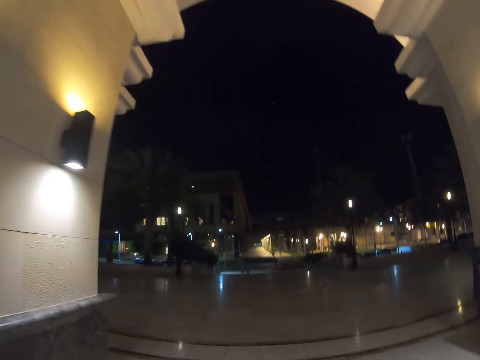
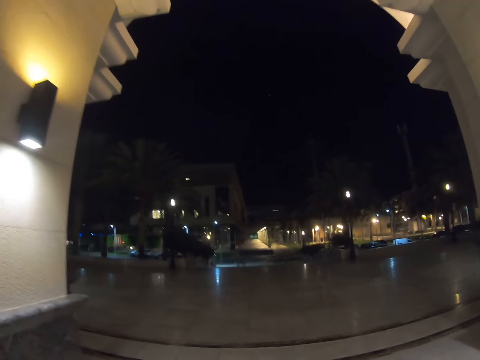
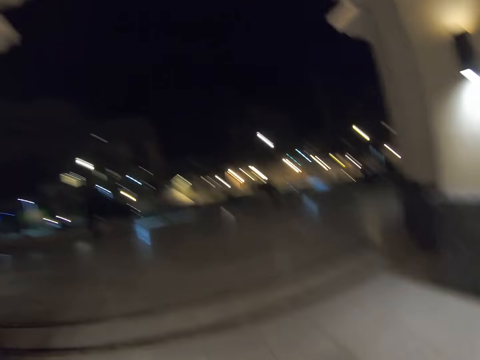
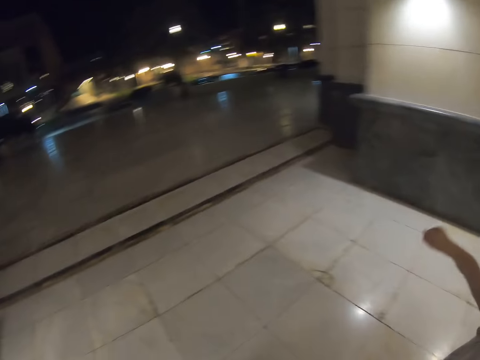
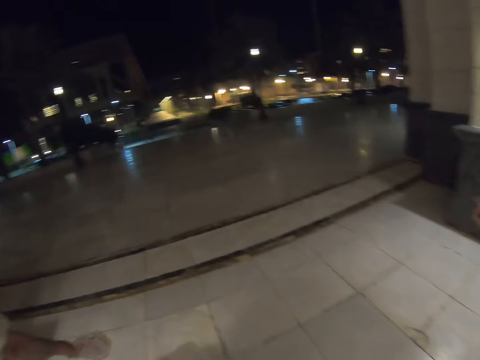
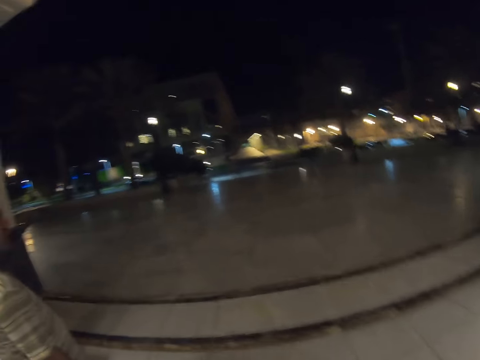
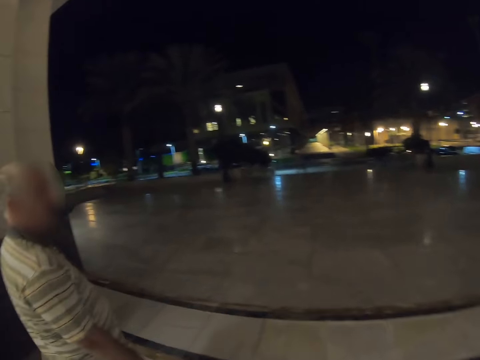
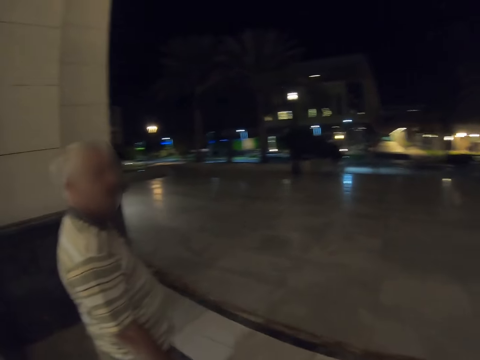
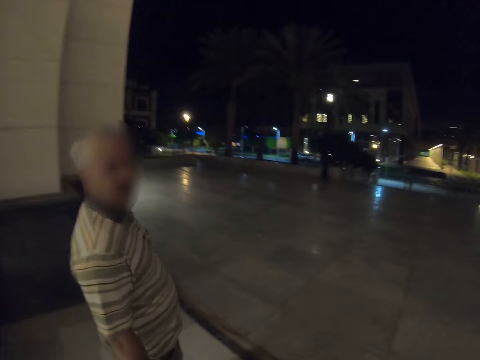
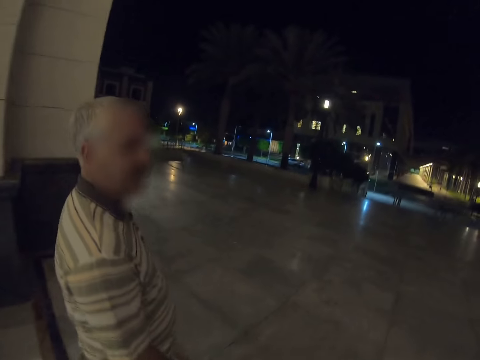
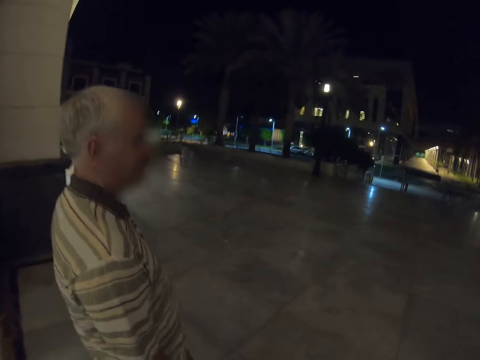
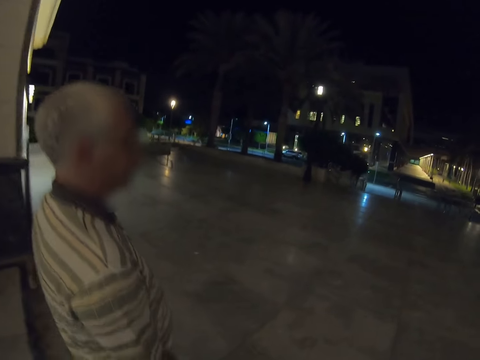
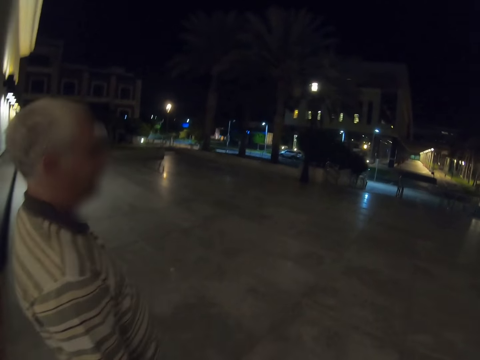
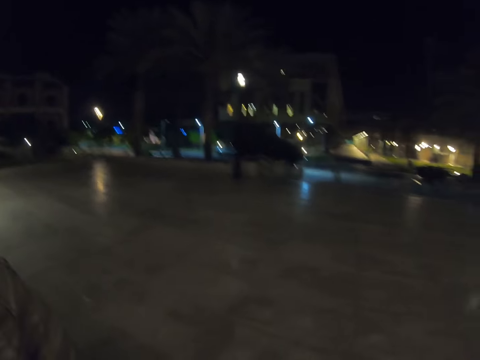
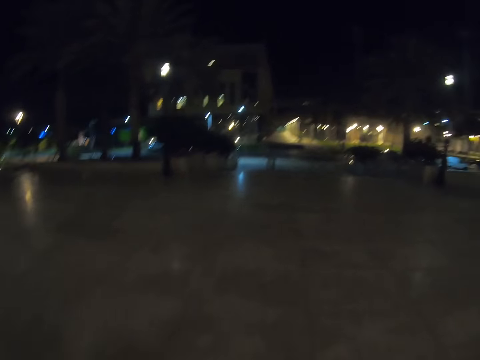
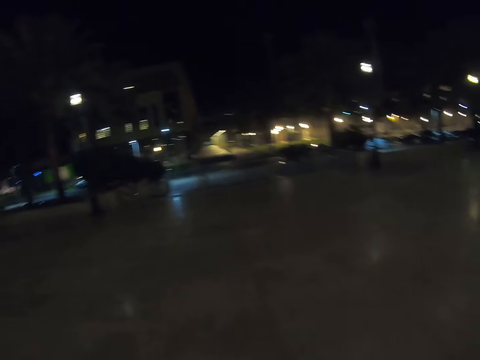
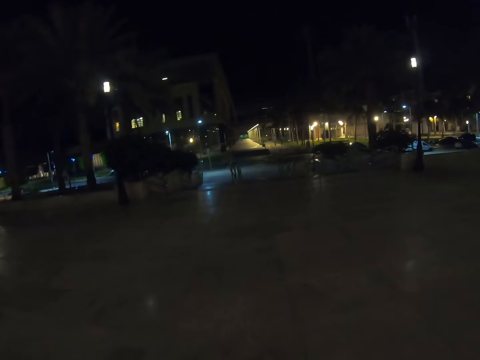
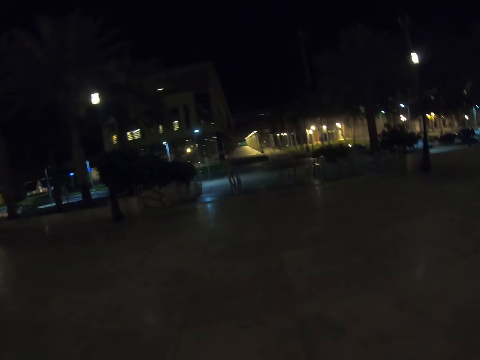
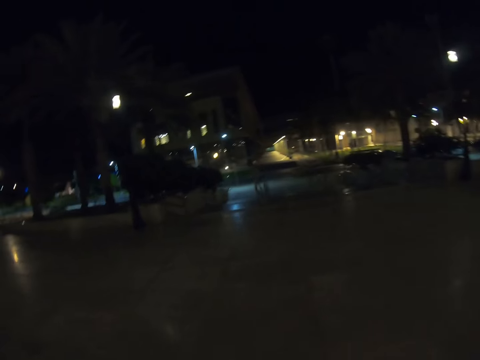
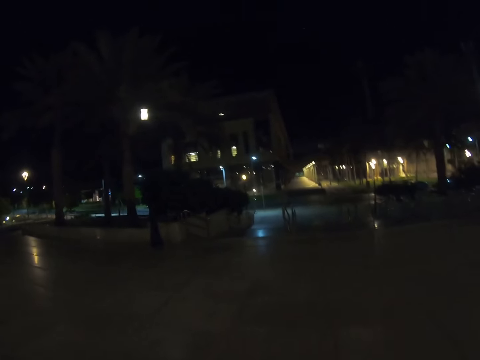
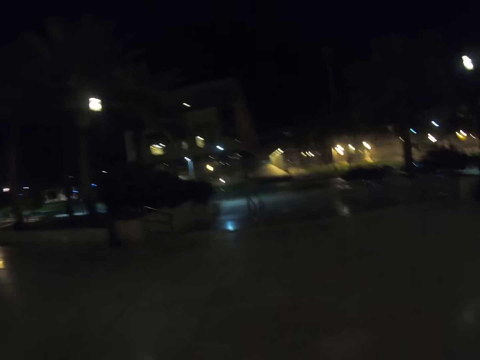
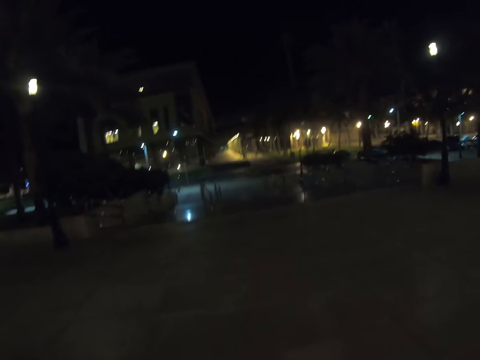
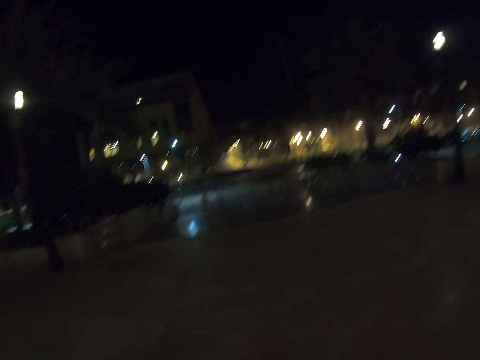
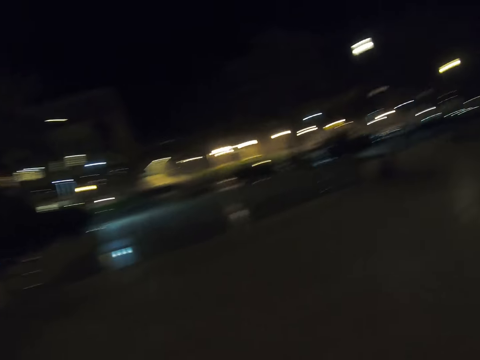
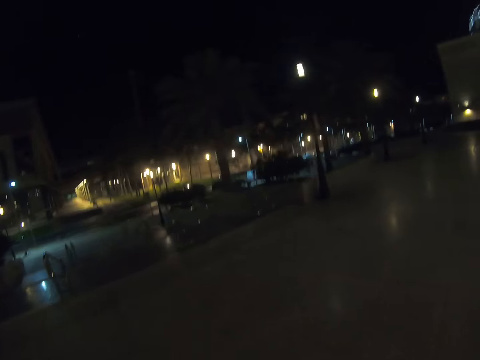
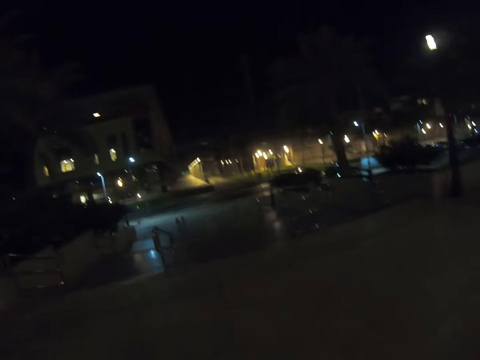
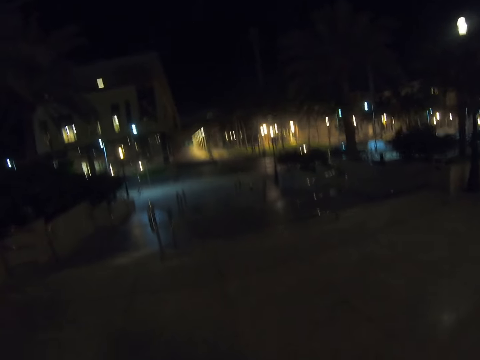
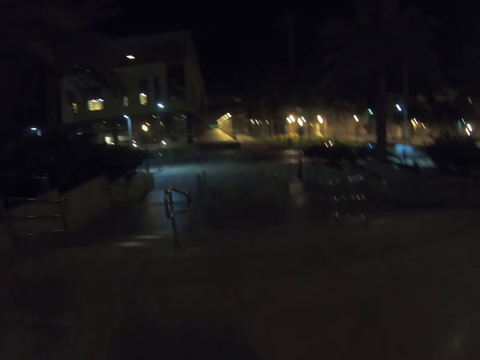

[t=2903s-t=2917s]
A child points ahead. The child demonstrates with the right hand. The camera wearer walks around on the pavement with a man and the child.

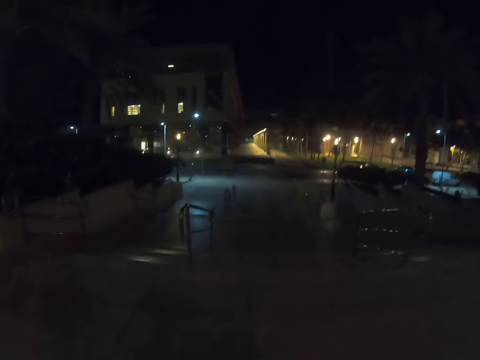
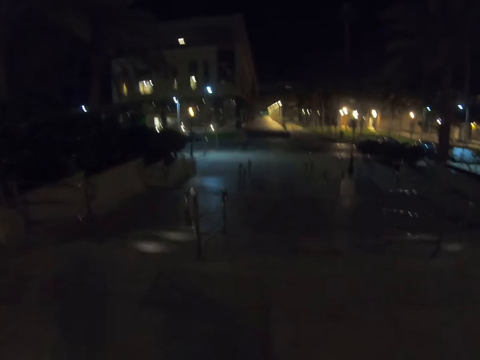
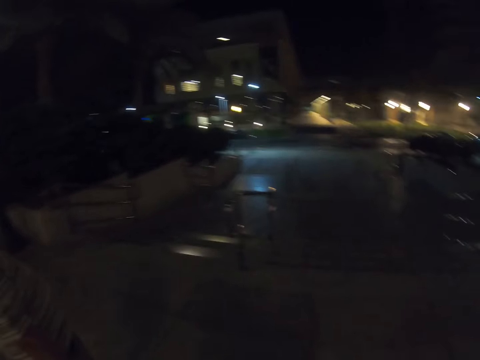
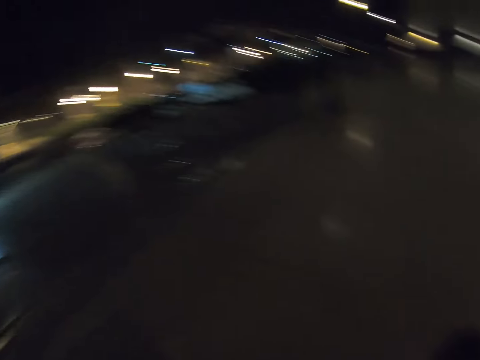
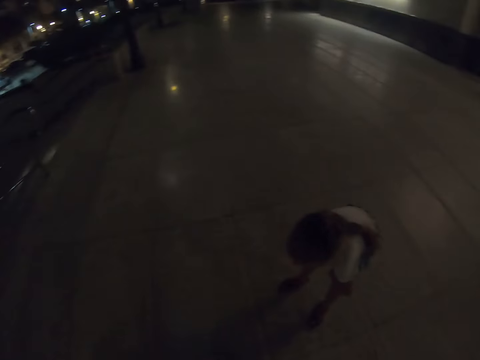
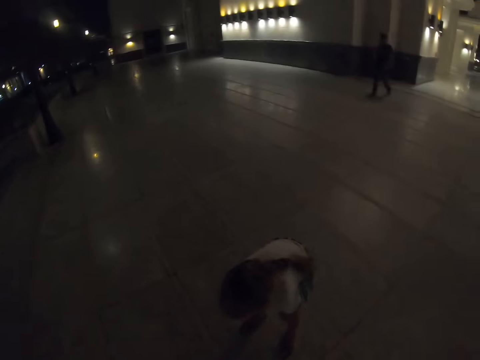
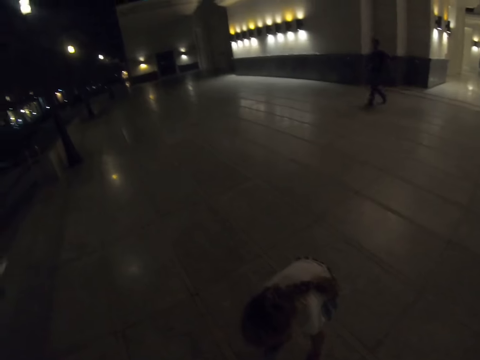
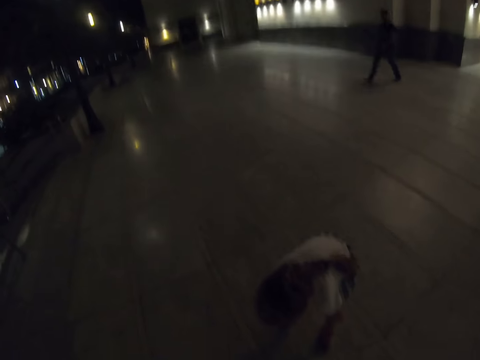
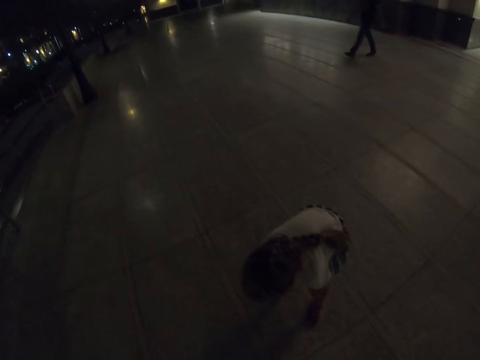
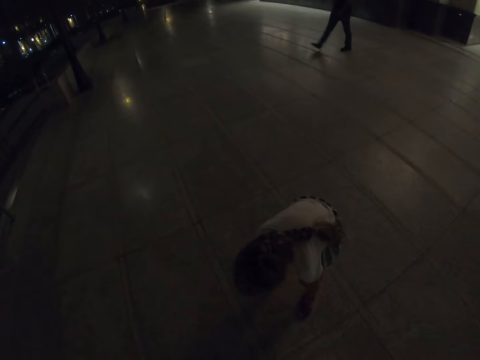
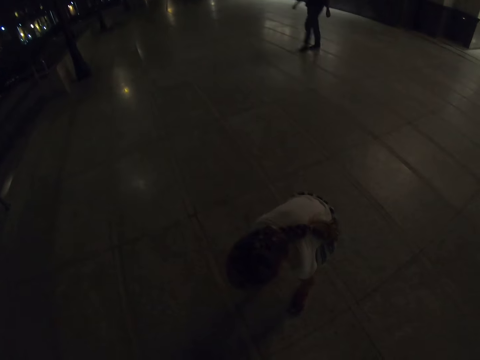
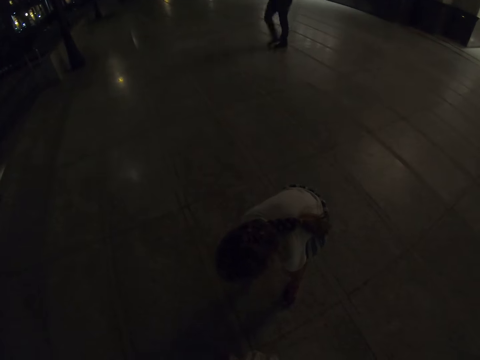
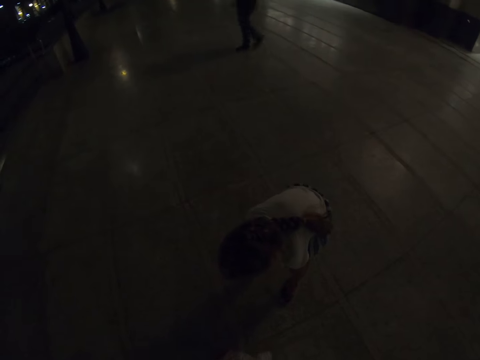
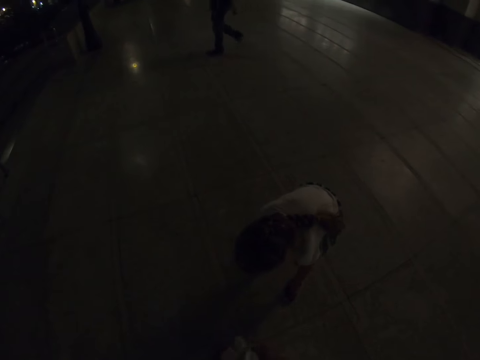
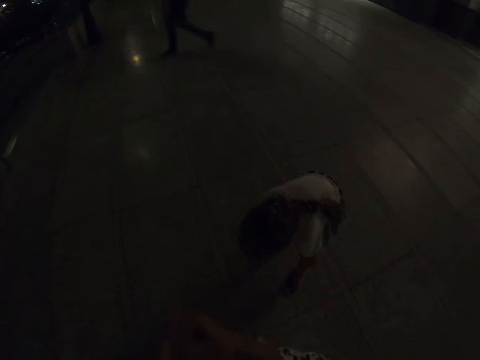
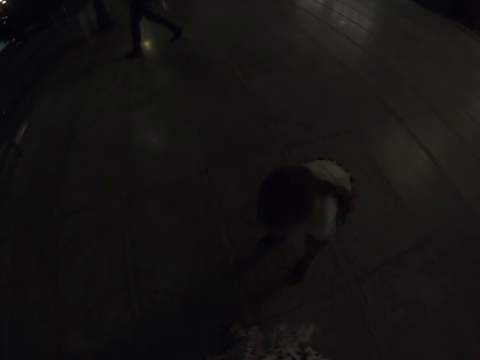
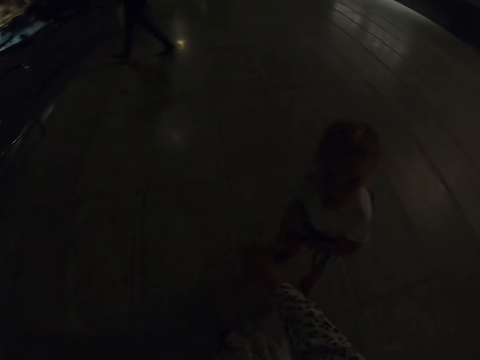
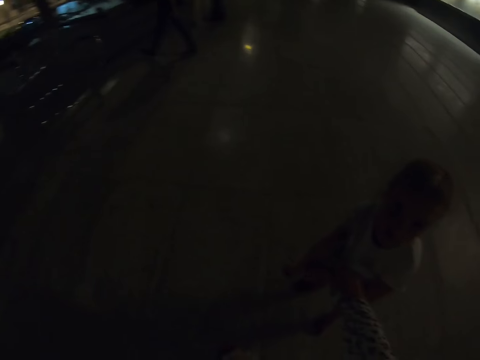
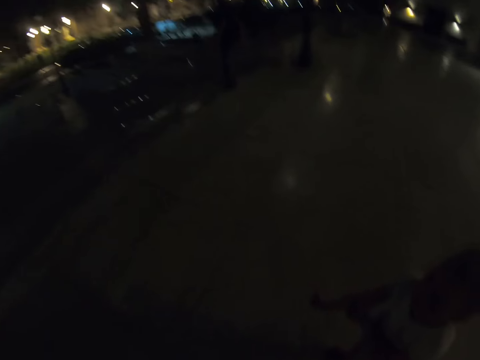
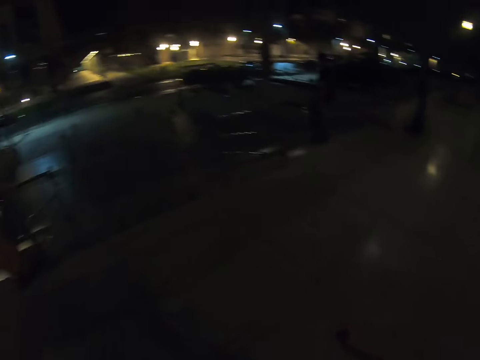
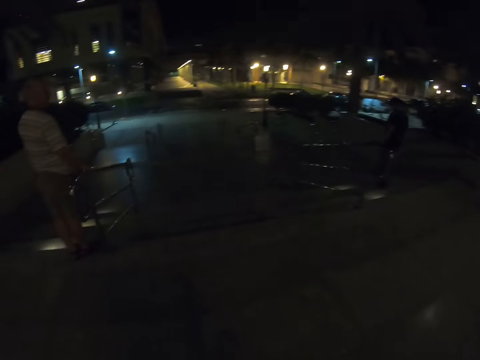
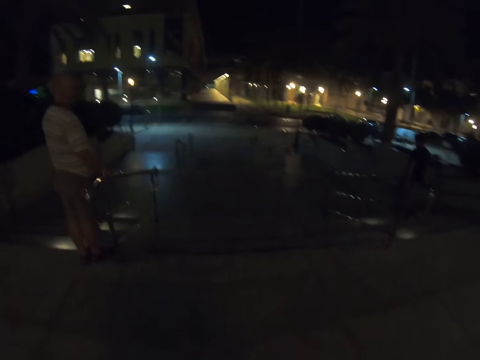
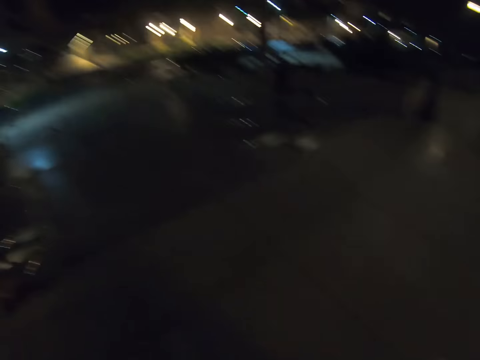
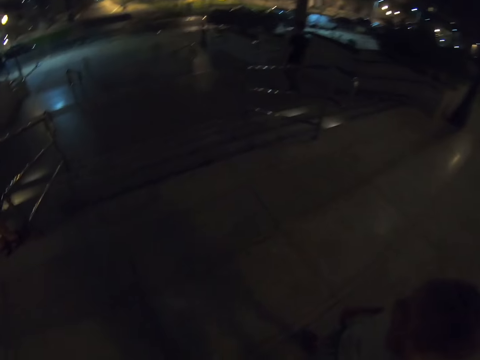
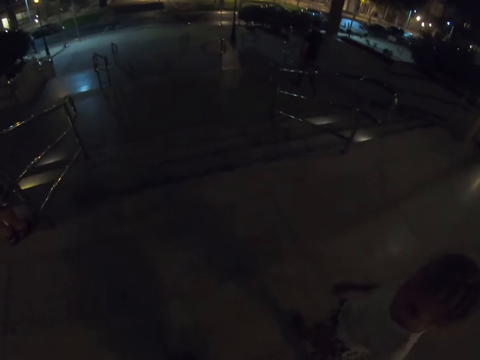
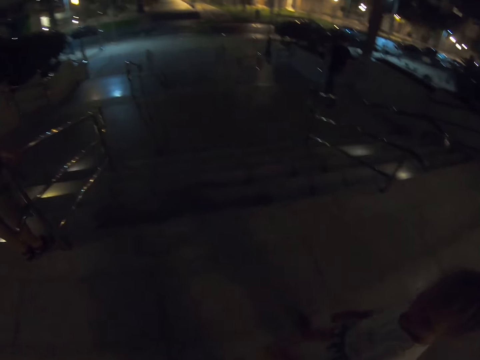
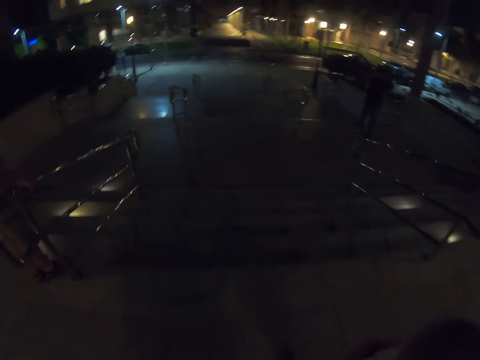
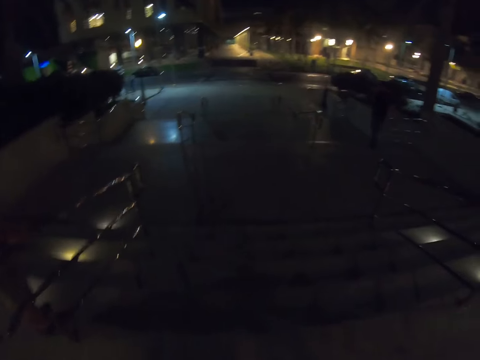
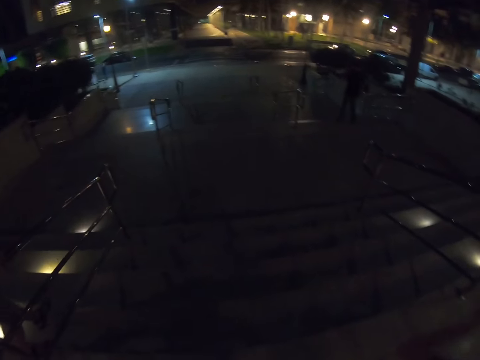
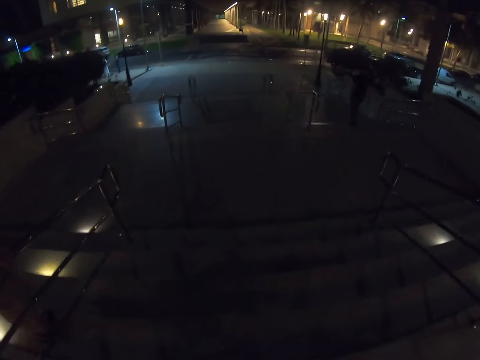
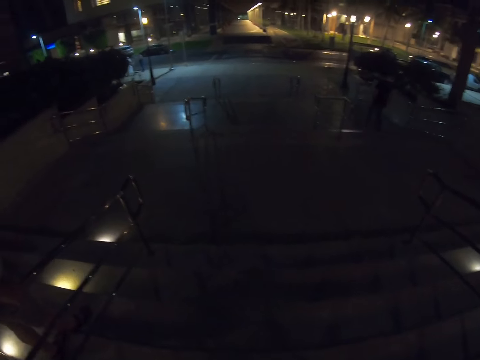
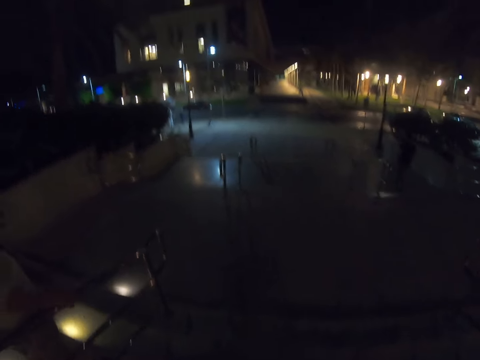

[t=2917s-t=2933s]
The camera wearer stops. They look at a child. The child rubs her legs. The child bends down. The child gets up. The camera wearer screeches hands at the child. The child rubs her hand. A man waits. The camera wearer walks around on the pavement with the child.
